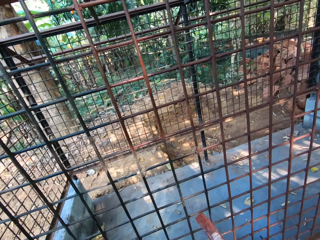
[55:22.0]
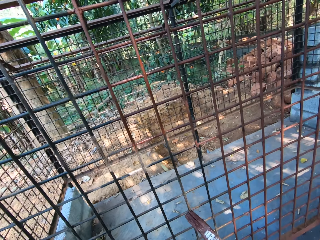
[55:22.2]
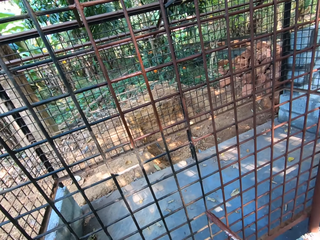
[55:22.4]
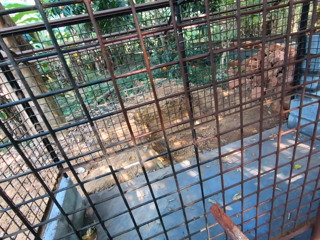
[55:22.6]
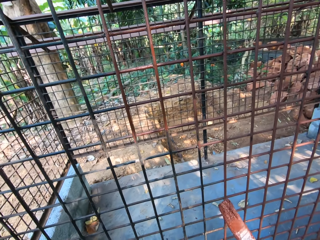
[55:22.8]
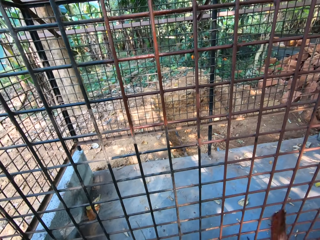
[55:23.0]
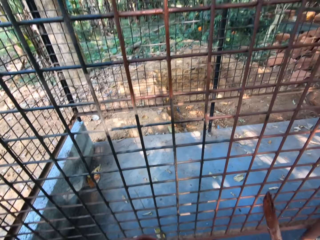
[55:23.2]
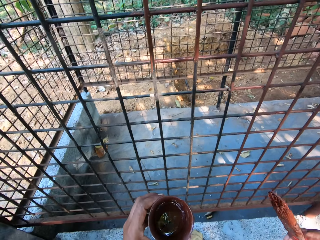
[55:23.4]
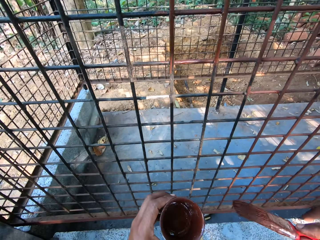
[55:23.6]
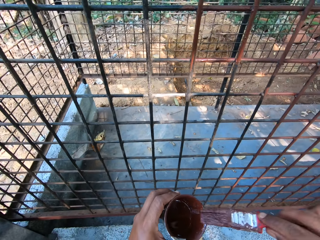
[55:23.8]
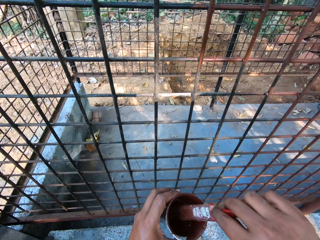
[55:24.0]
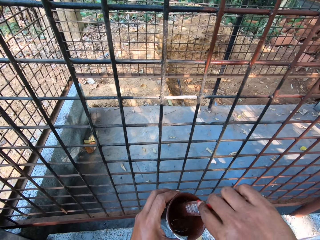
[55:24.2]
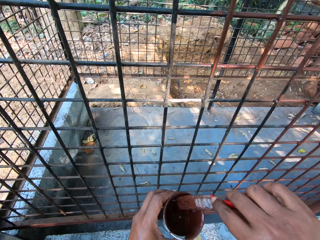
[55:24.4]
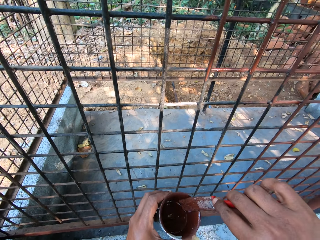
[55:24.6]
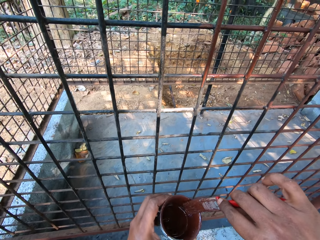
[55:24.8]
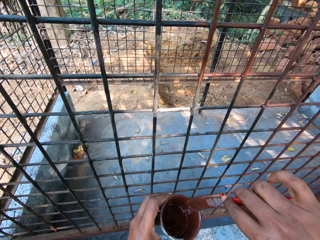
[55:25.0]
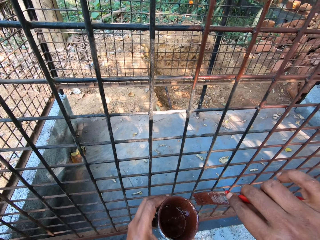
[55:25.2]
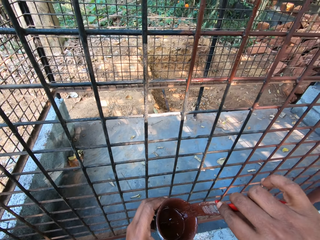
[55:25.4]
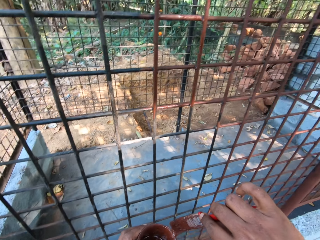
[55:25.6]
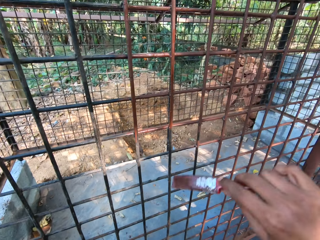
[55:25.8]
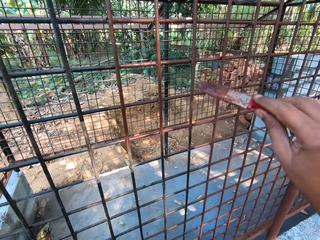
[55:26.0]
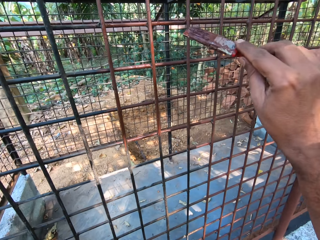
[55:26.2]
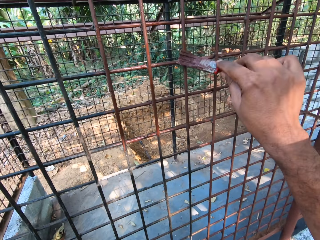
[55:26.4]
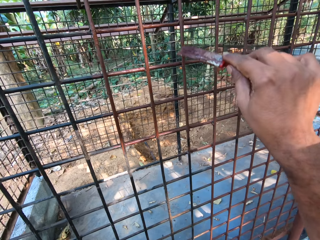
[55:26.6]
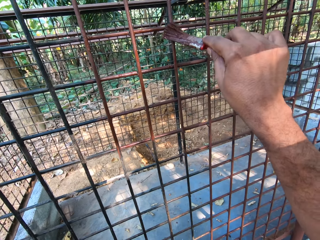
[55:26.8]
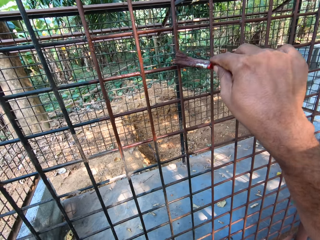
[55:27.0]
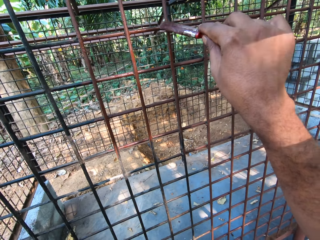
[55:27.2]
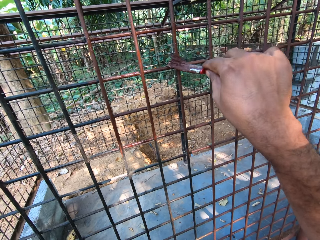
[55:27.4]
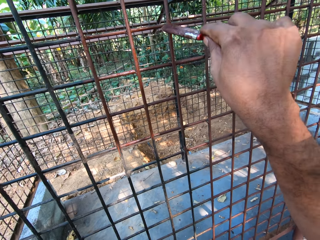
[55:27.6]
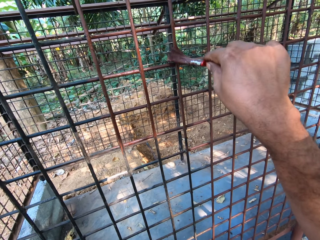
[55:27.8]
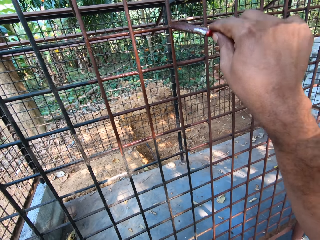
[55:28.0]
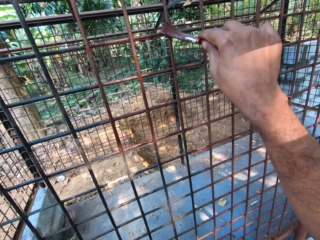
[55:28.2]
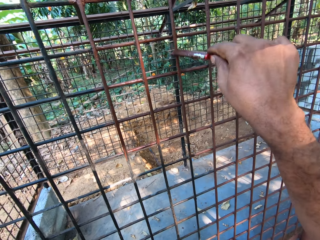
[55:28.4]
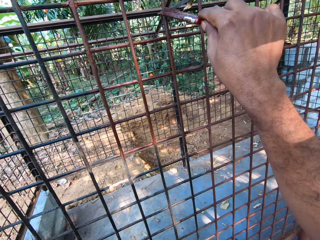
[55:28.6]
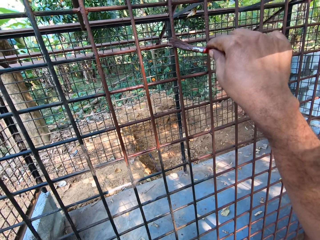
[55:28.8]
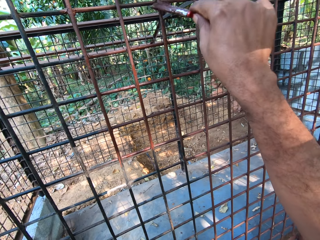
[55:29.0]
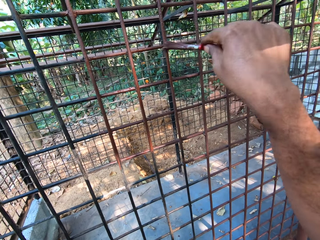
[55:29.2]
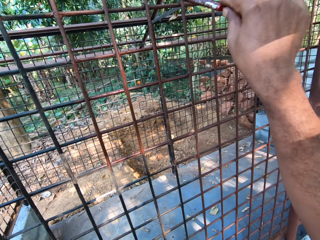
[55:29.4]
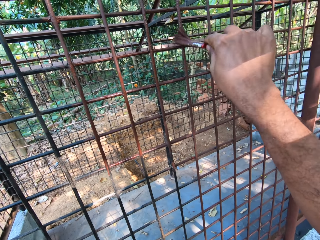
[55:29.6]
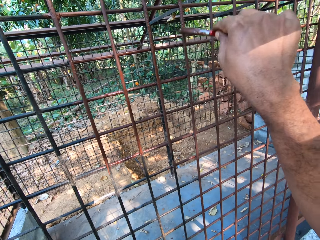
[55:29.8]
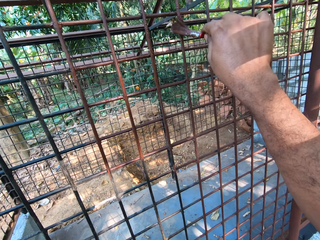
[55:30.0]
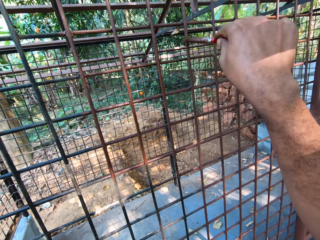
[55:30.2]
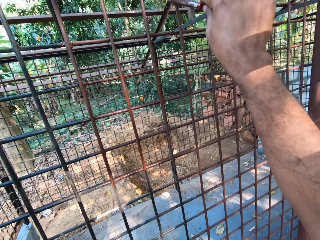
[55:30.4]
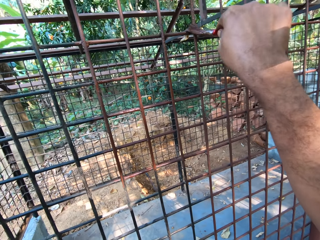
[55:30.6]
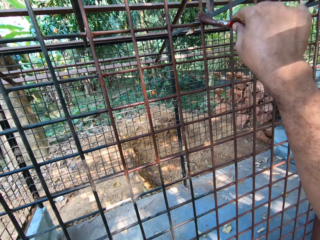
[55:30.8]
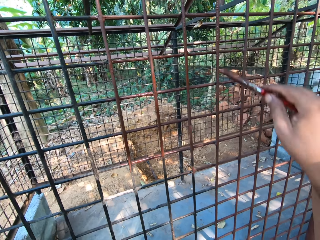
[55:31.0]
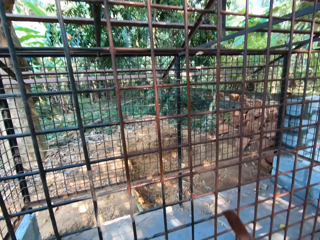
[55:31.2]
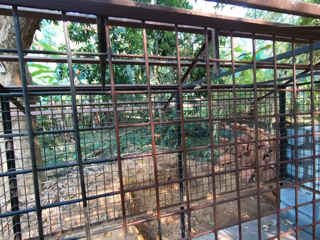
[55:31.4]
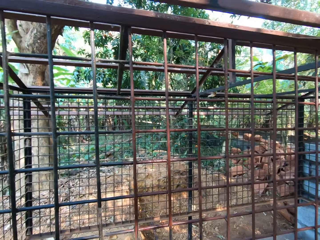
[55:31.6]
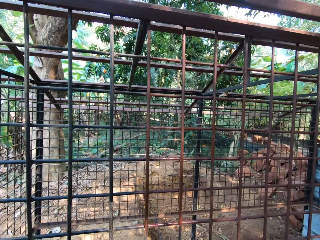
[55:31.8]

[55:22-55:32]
The camera wearer dips the paintbrush in his right hand into the cup of paint in his left hand. He paints the side of the cup in his left hand with the paintbrush in his right hand. He paints the cage with the paintbrush in his right hand.

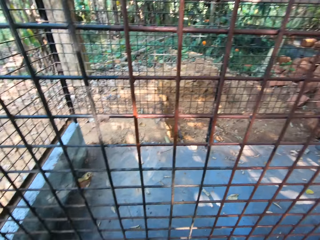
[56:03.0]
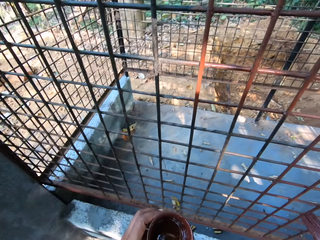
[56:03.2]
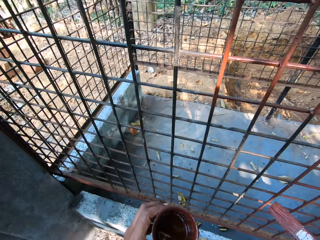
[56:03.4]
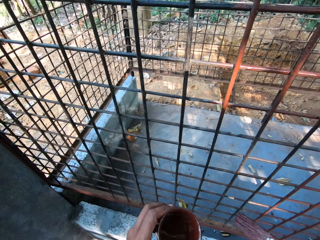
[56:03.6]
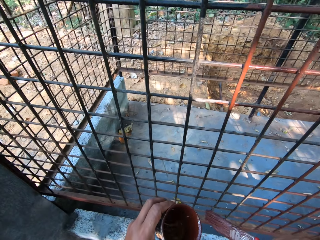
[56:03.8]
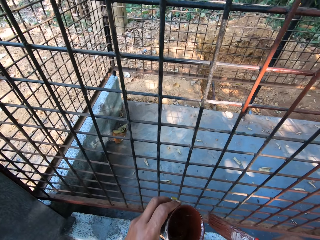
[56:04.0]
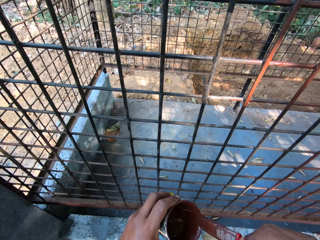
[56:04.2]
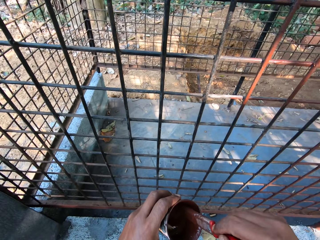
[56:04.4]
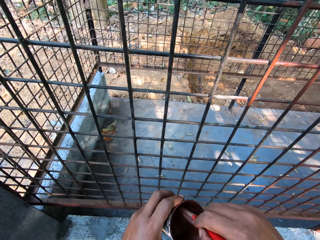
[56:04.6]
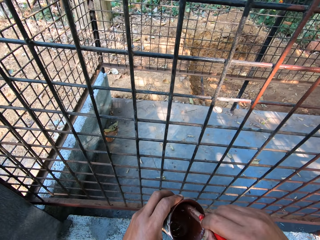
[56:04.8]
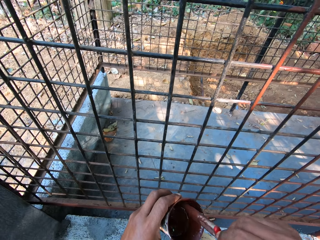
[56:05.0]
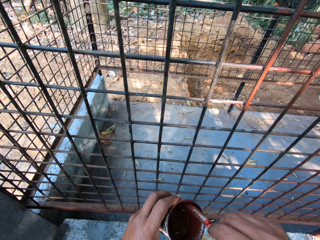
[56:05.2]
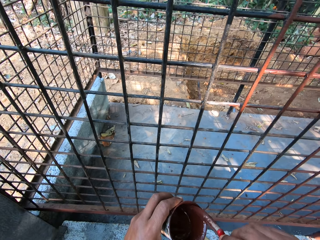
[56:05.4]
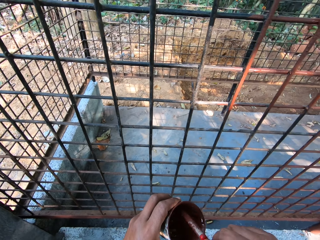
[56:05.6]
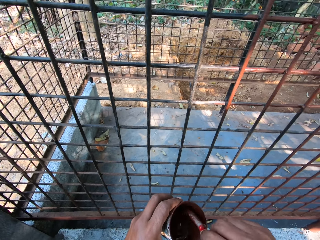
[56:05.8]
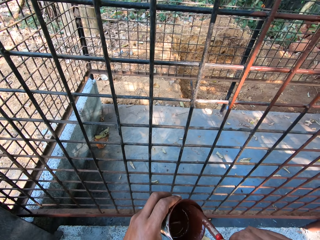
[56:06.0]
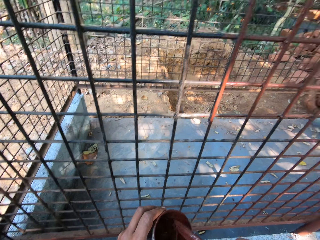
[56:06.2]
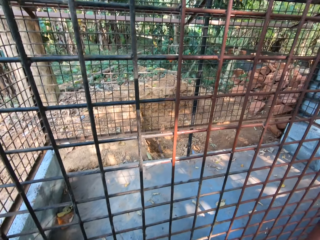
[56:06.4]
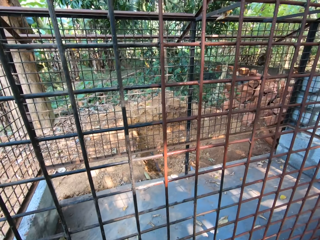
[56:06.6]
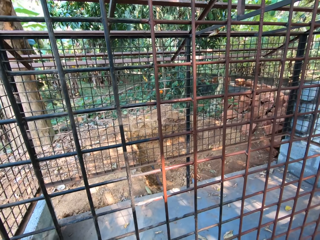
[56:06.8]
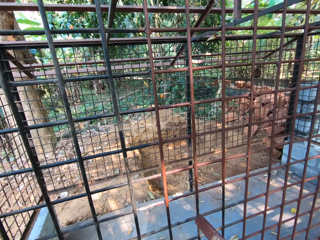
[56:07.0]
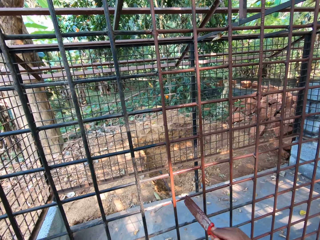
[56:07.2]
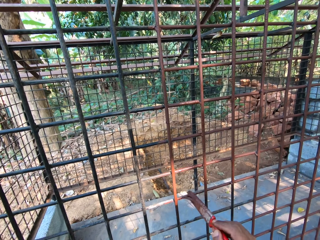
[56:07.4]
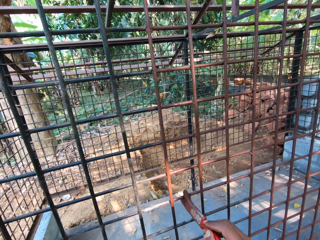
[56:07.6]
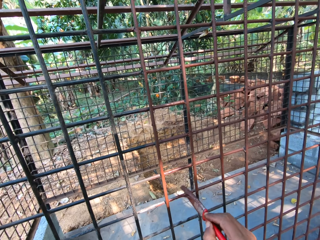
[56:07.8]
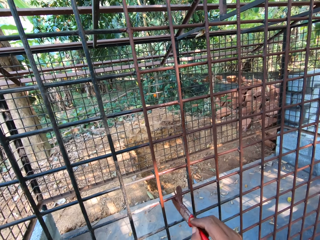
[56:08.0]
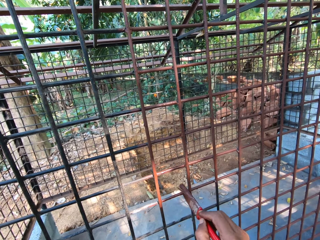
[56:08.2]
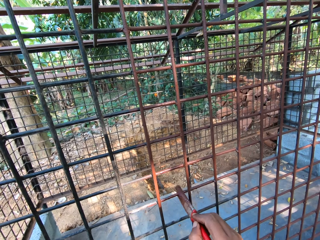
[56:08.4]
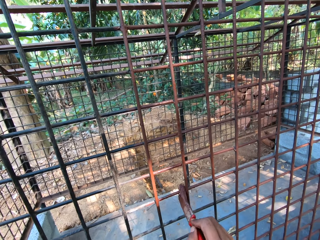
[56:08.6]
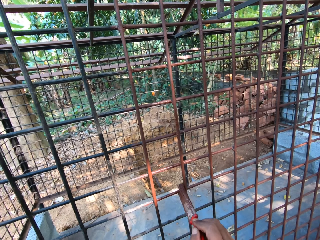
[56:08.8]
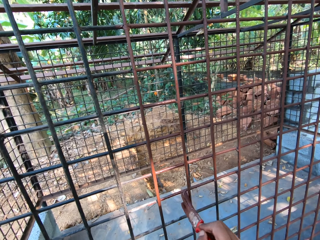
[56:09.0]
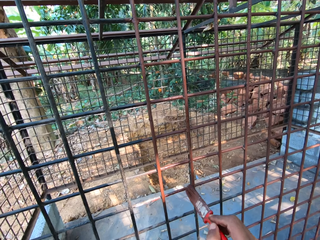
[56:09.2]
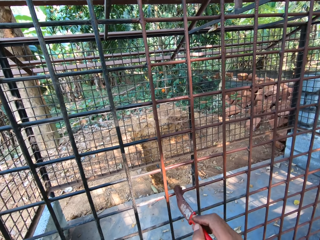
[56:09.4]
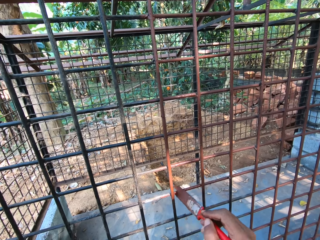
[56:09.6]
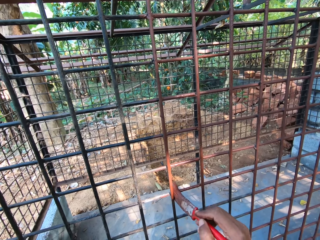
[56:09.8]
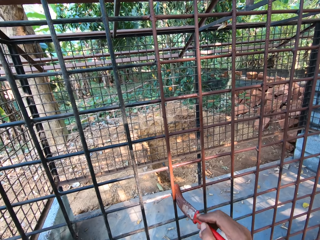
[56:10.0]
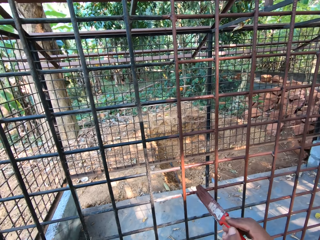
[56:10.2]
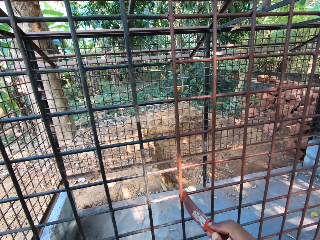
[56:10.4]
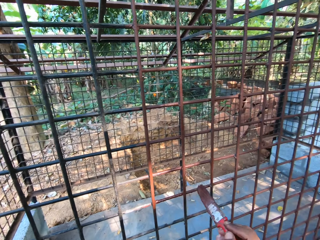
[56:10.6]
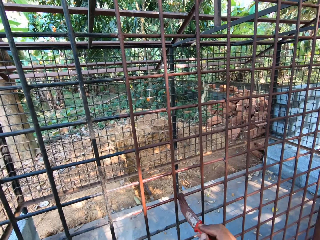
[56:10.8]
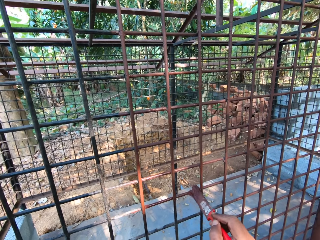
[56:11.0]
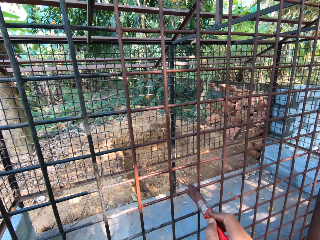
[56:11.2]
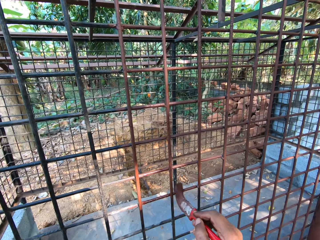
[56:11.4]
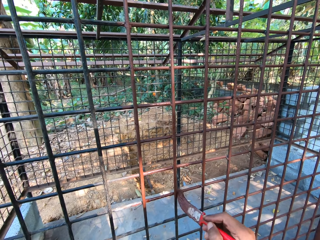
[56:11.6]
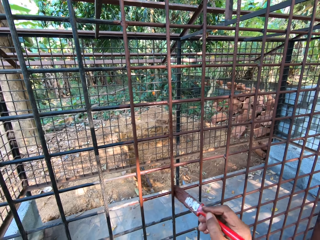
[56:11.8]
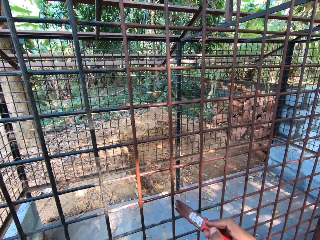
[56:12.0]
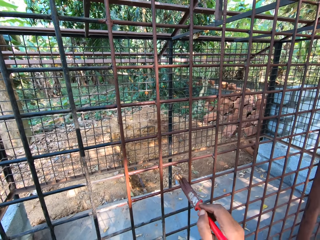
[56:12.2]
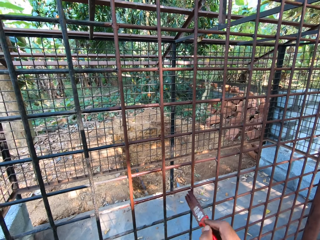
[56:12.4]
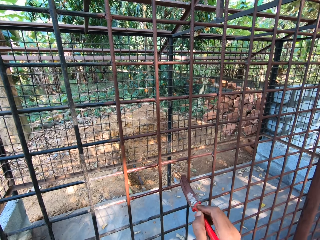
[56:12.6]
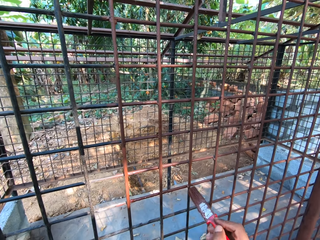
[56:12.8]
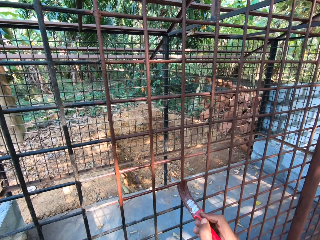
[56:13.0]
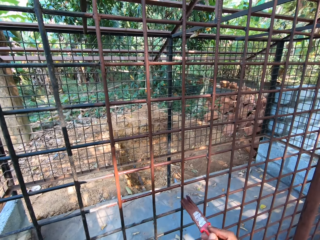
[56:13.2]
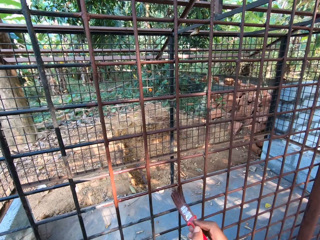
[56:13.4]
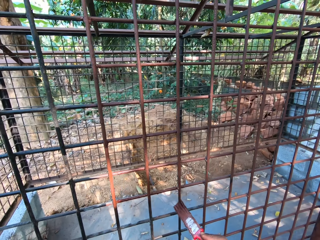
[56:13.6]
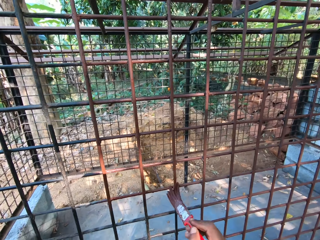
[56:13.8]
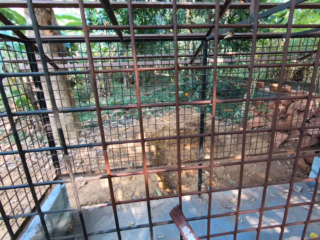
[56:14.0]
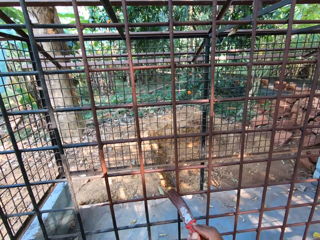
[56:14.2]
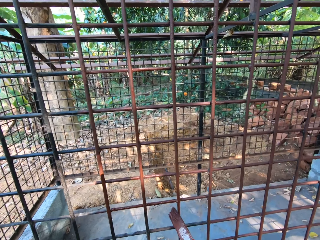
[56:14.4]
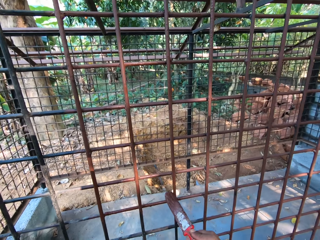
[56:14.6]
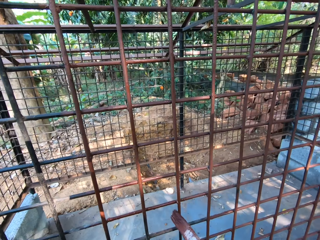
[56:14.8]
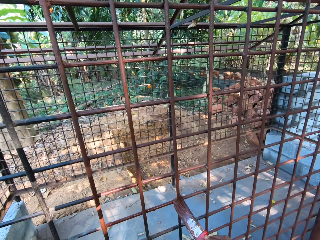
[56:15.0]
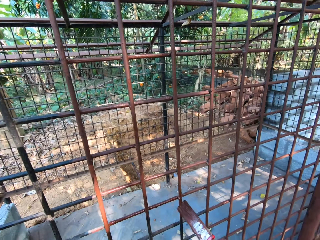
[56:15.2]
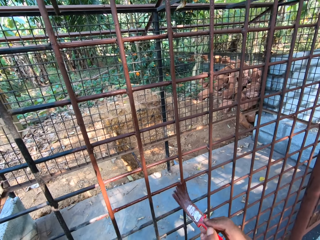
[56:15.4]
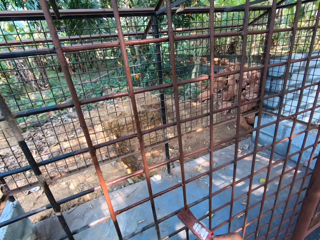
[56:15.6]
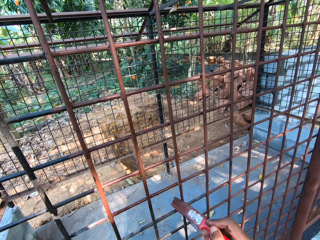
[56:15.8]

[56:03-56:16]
The camera wearer dips the paintbrush in his right hand into the cup of paint in his left hand. He paints the side of the cup in his left hand with the paintbrush in his right hand. He paints the cage with the paintbrush in his right hand.
